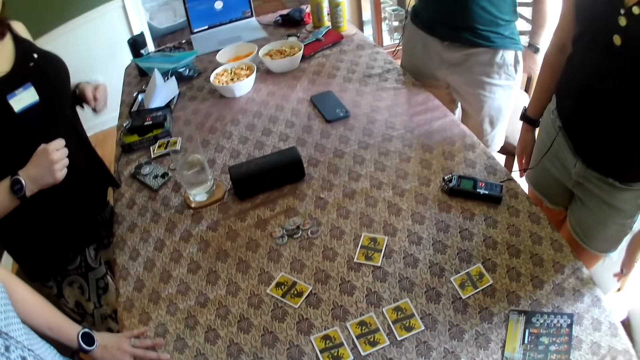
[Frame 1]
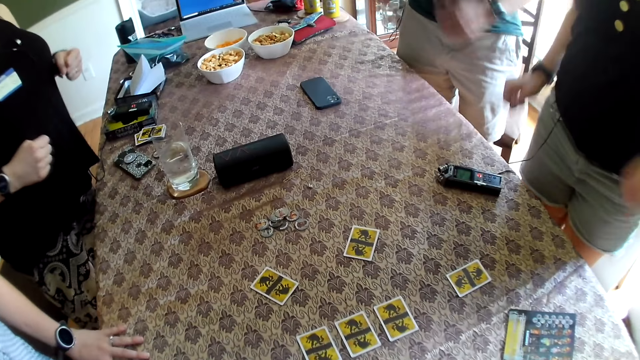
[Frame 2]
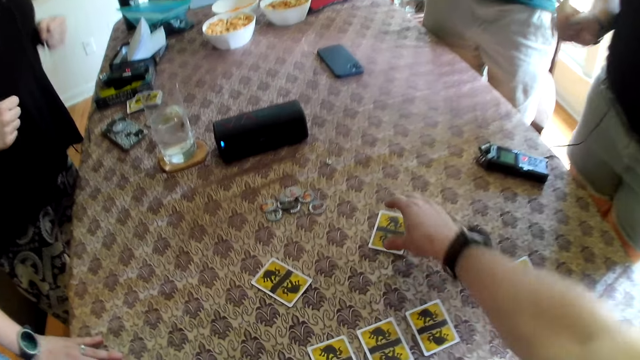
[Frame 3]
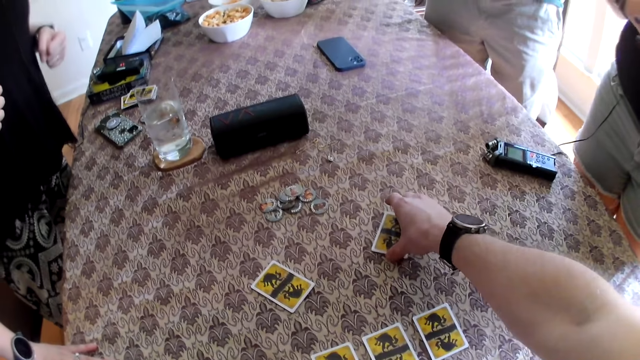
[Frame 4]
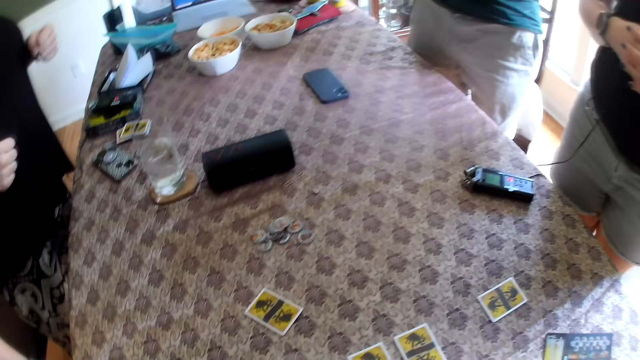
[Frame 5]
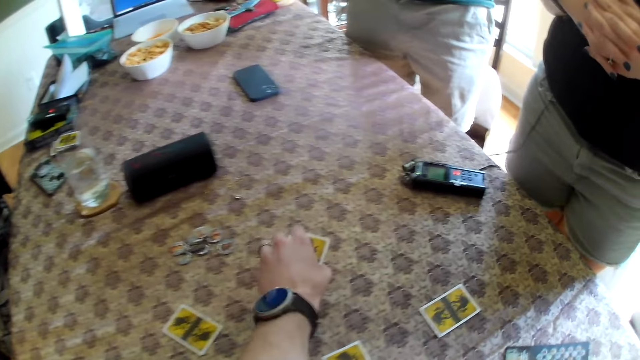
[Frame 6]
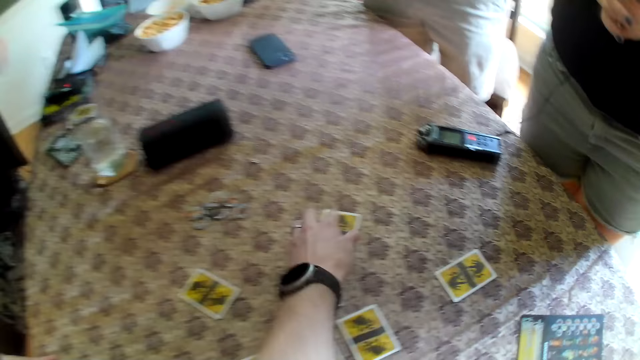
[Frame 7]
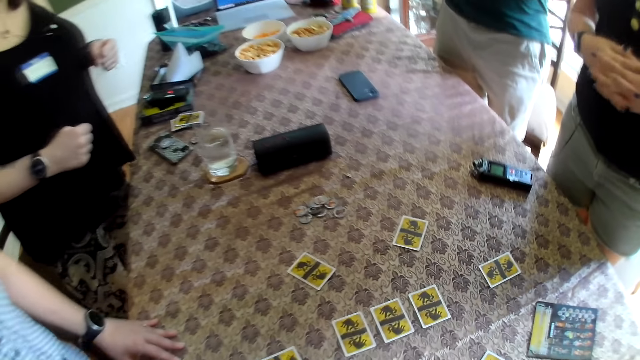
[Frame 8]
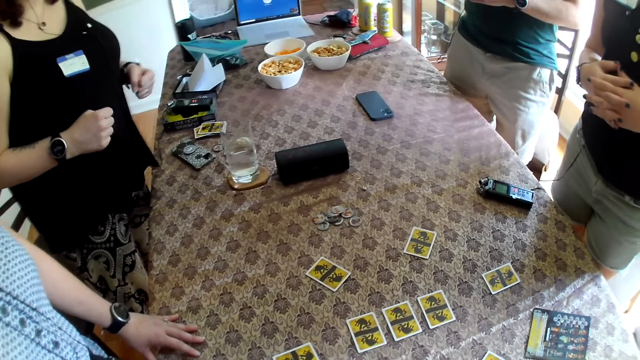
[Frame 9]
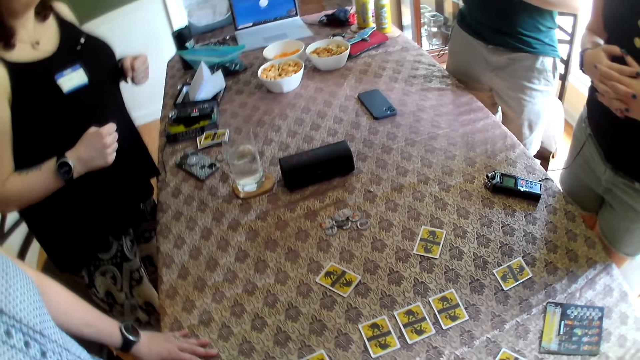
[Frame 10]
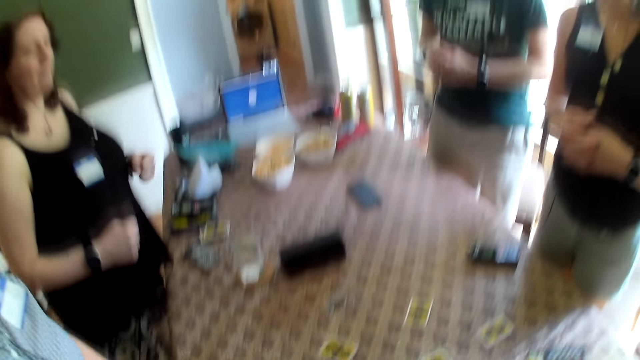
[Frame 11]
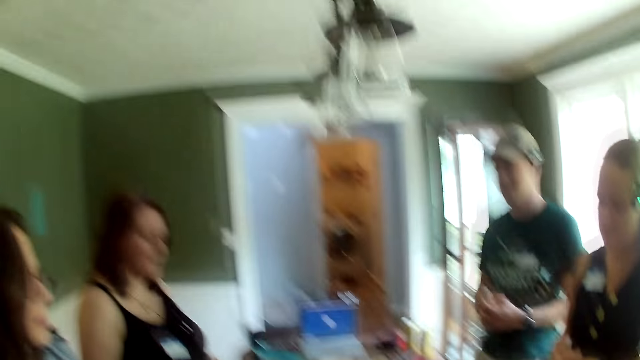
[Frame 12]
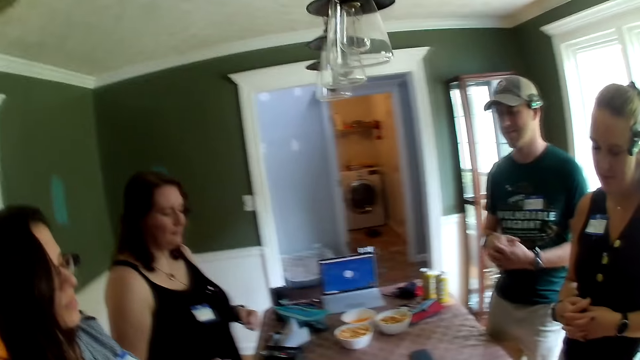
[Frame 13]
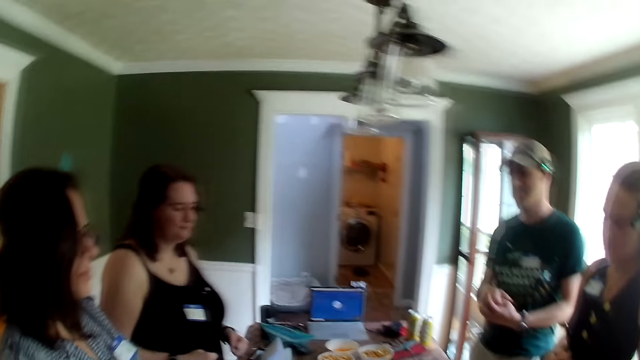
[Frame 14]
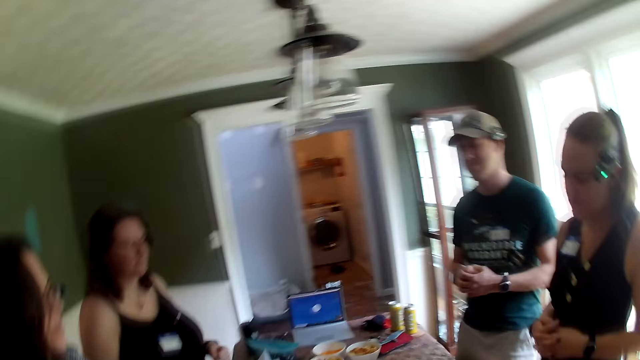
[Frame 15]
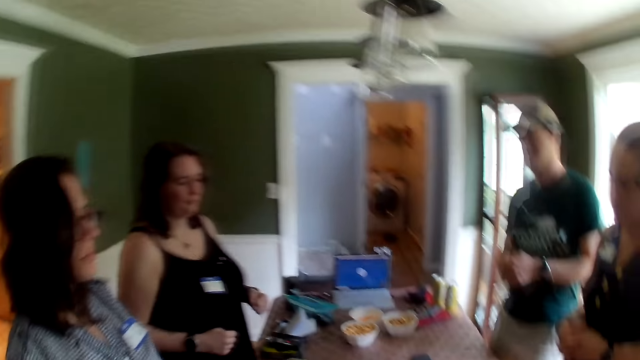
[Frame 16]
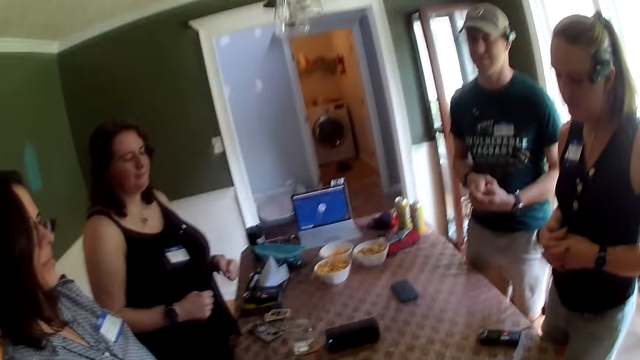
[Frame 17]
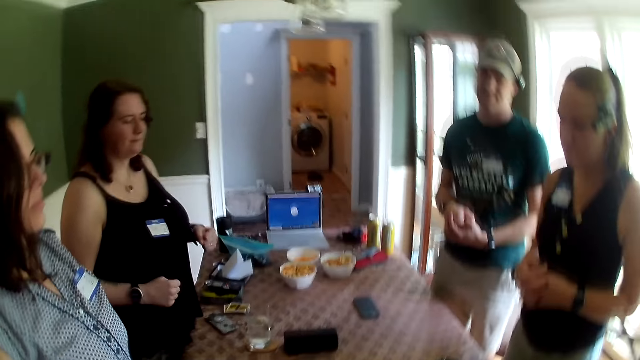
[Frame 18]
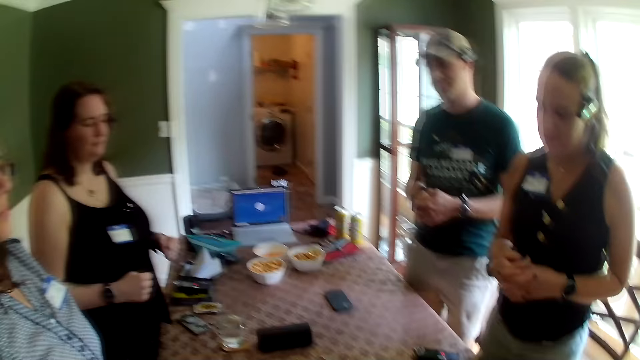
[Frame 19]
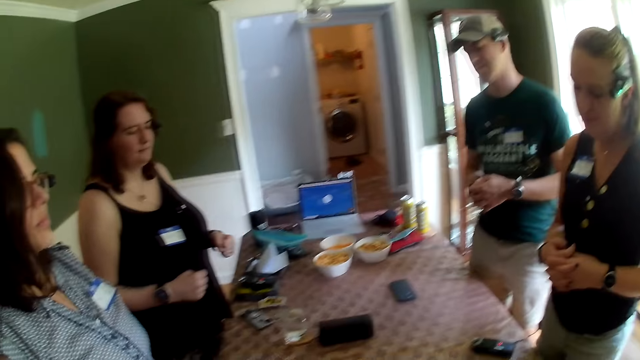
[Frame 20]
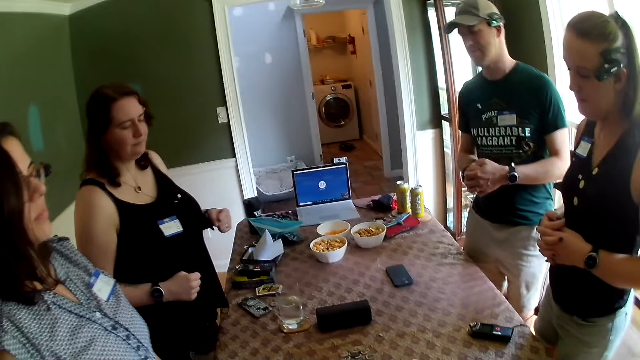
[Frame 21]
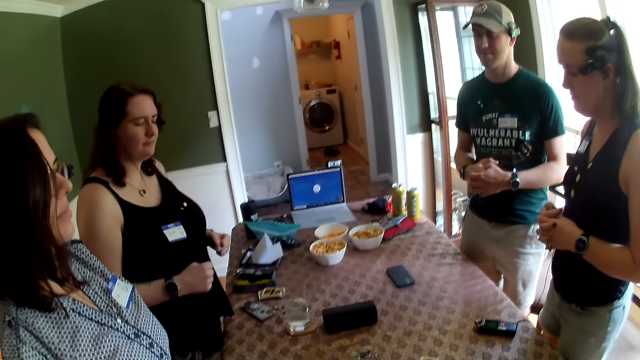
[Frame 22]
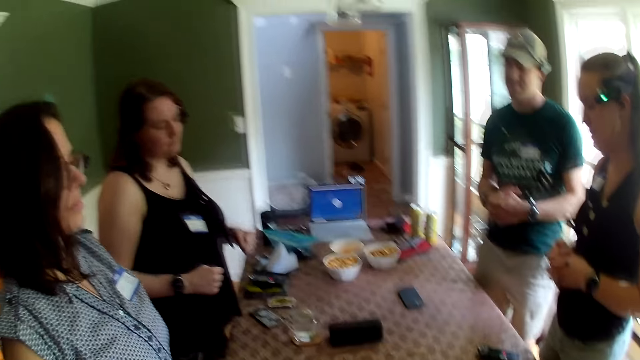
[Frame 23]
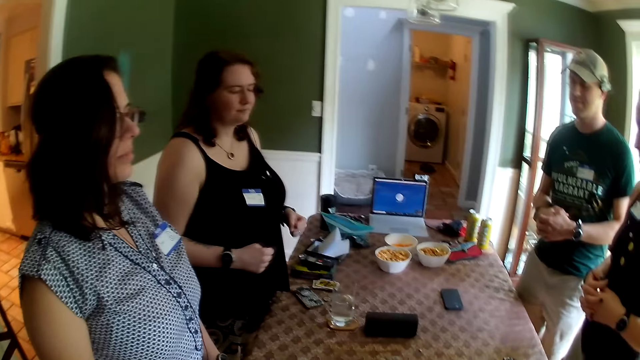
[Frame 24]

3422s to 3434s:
The camera wearer picks up a card from the table with his right hand. He drops the card on the table with his left hand. He stares around the room.

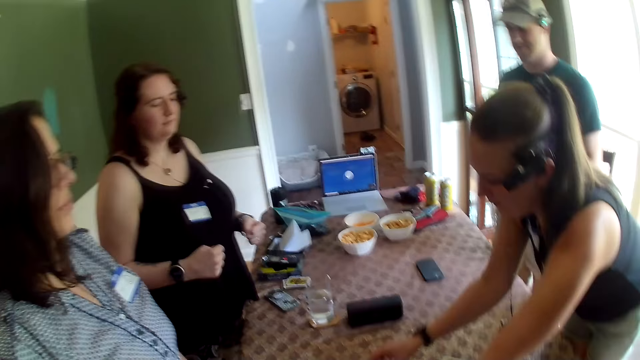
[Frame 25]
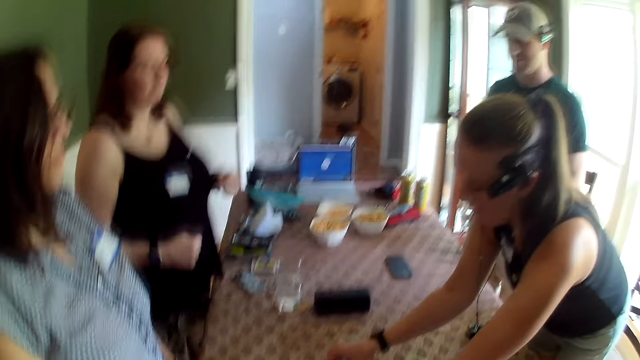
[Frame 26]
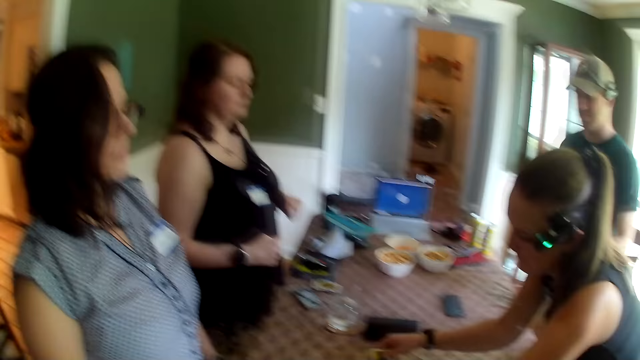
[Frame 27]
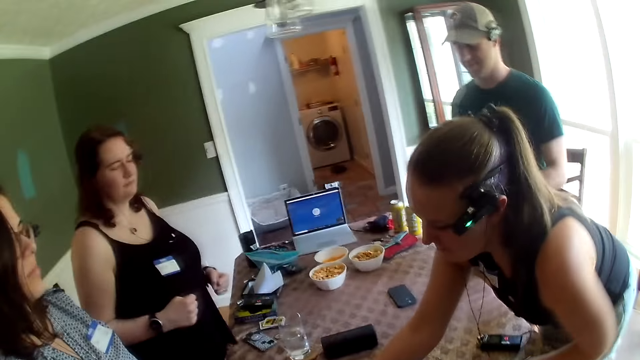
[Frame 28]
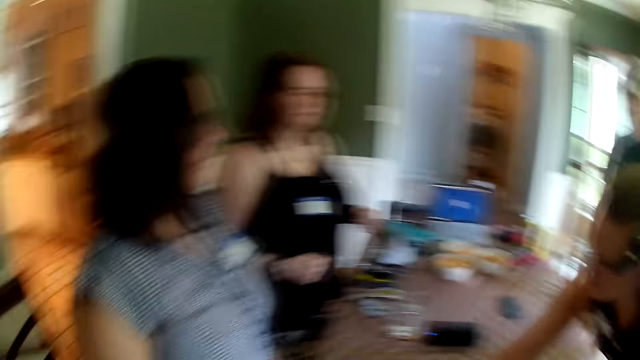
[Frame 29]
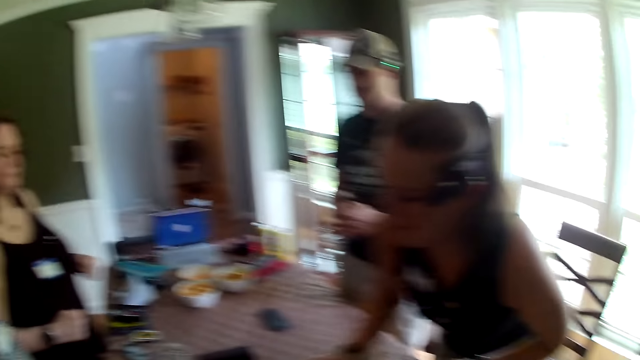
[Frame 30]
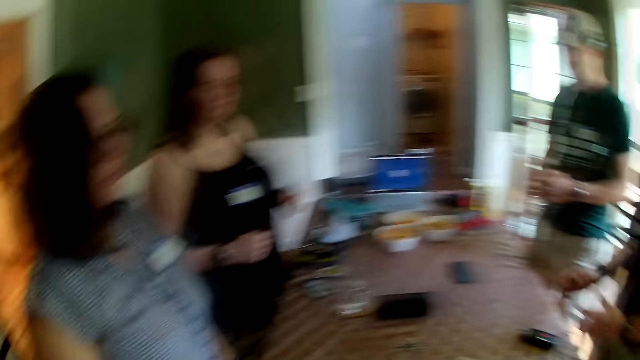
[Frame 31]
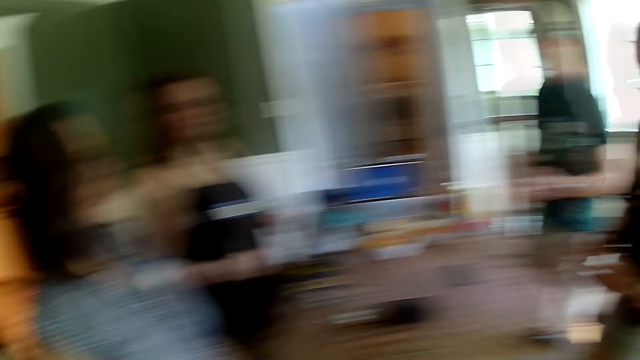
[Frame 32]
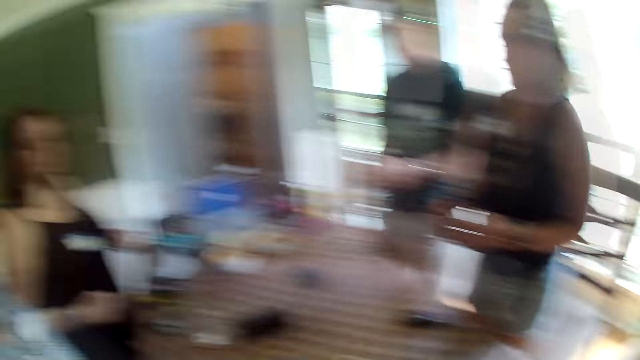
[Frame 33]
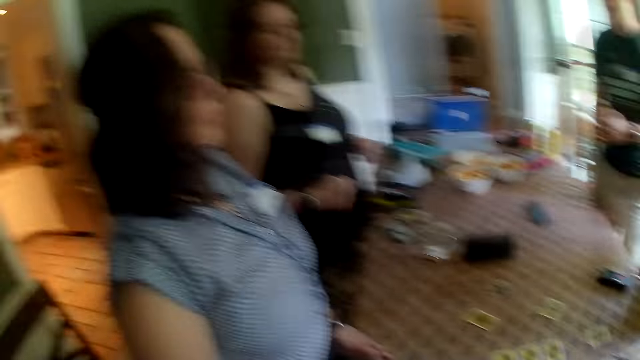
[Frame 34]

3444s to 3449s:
The woman picks a card from the table with her right hand.

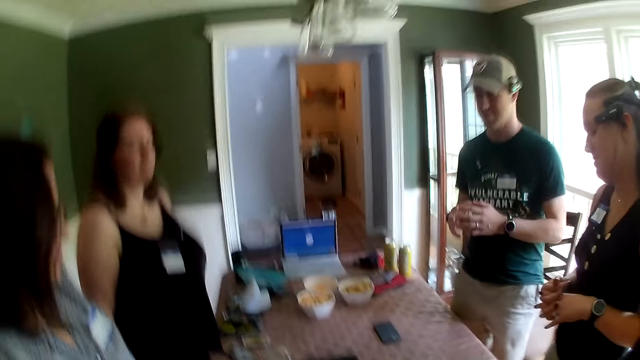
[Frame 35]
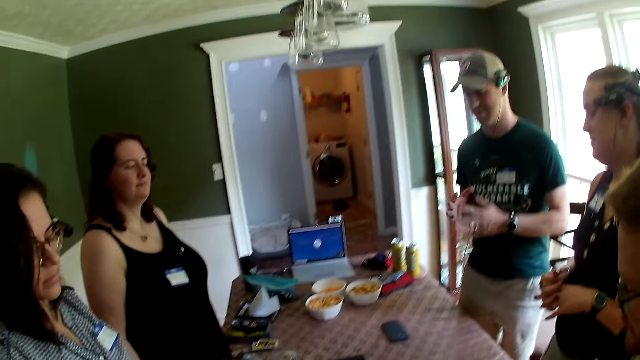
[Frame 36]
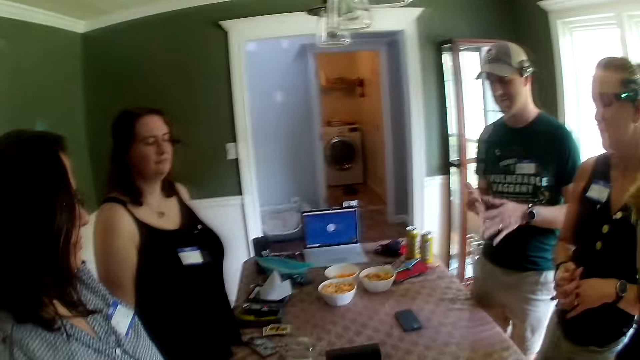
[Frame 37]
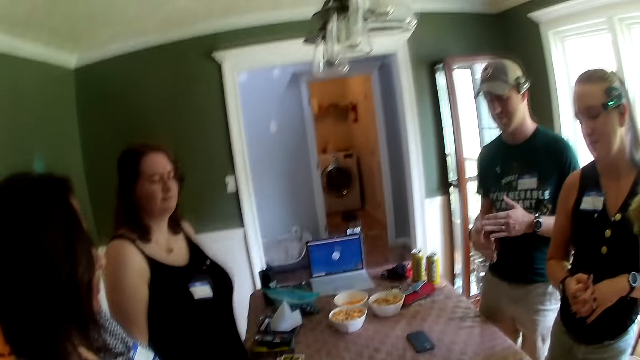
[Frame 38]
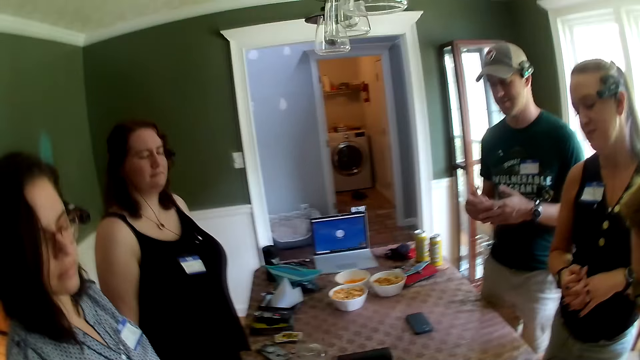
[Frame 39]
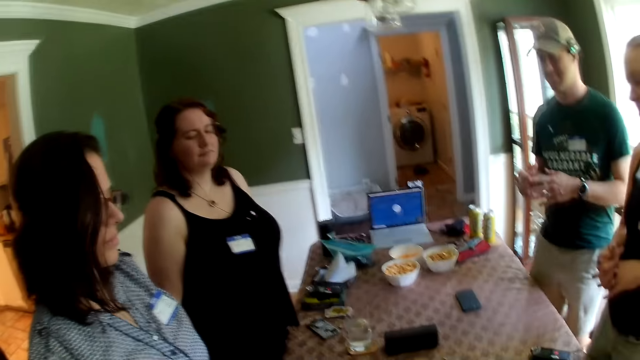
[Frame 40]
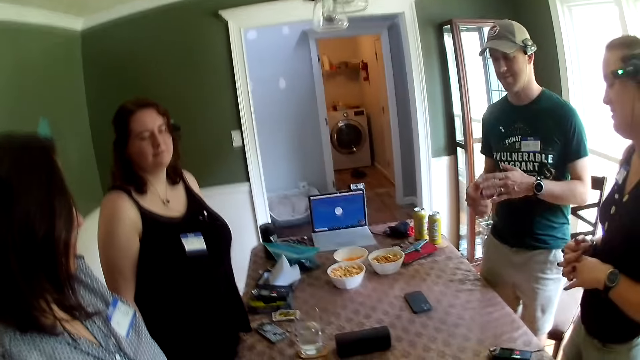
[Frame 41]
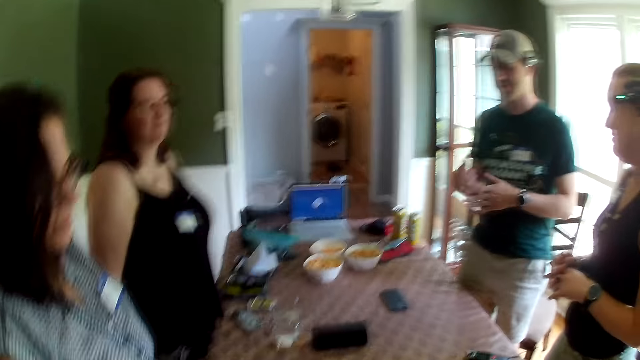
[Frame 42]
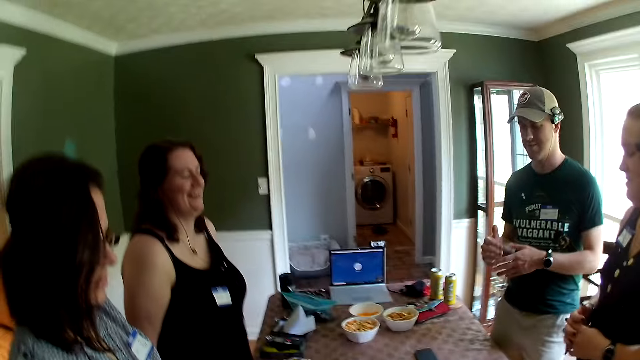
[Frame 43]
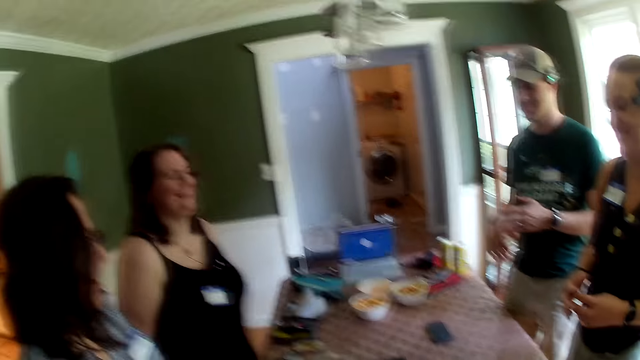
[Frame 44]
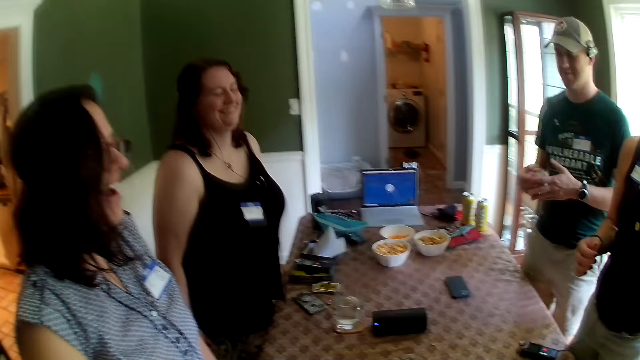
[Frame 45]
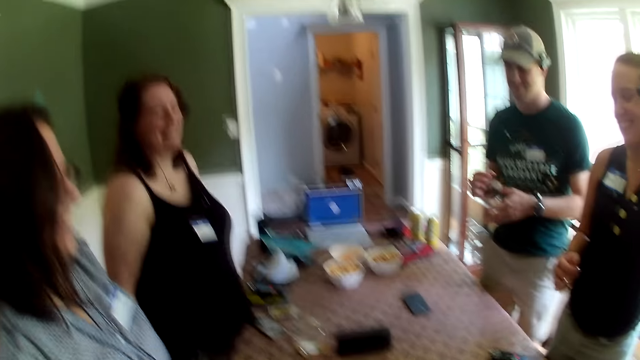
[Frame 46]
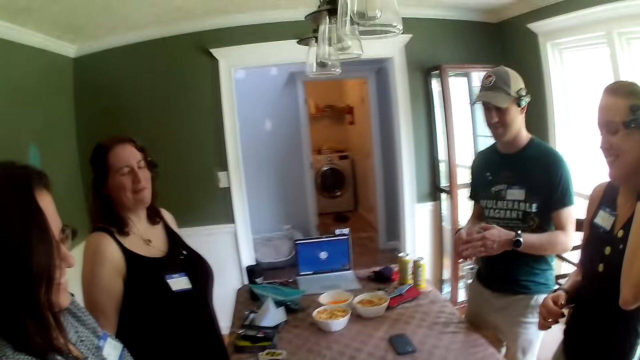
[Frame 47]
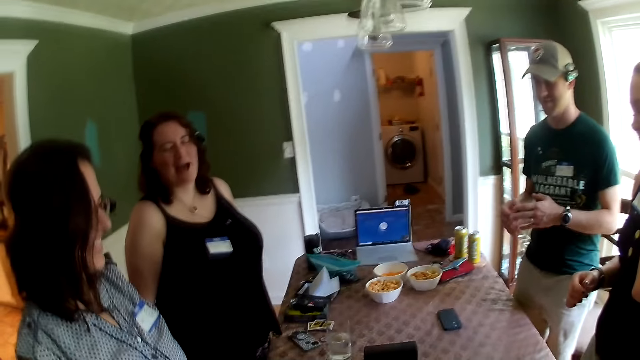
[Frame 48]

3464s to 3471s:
The camera wearer converses with everyone on the table.
